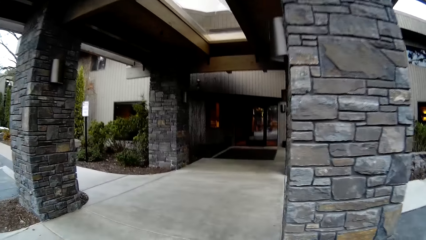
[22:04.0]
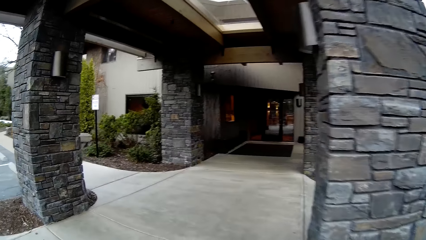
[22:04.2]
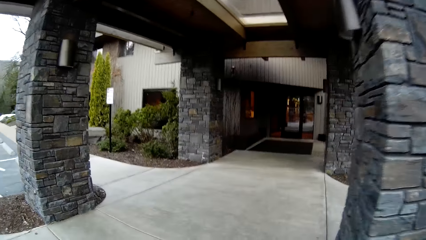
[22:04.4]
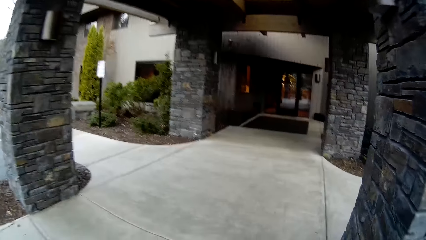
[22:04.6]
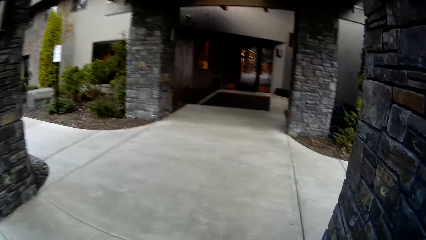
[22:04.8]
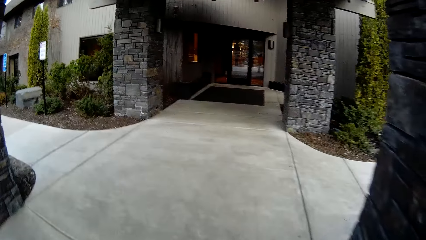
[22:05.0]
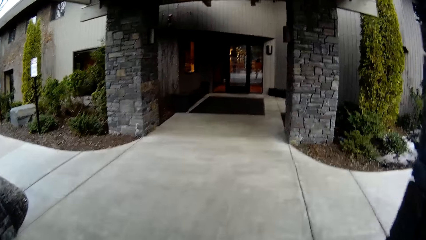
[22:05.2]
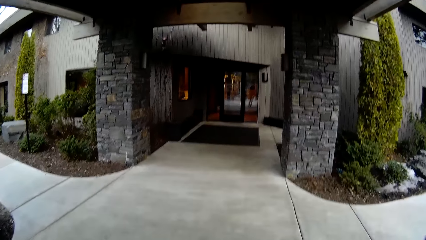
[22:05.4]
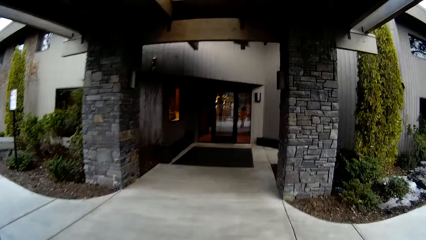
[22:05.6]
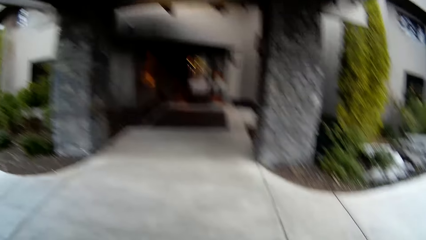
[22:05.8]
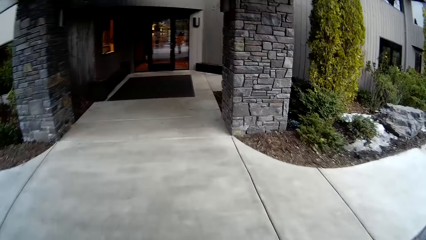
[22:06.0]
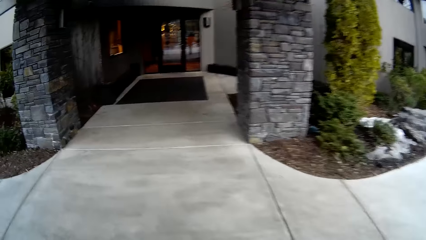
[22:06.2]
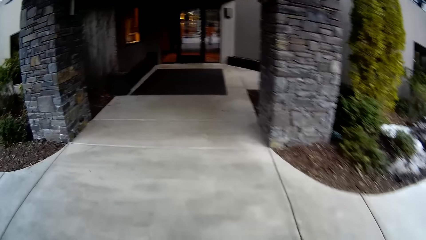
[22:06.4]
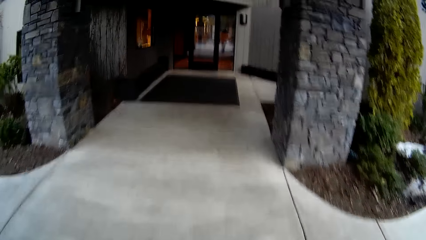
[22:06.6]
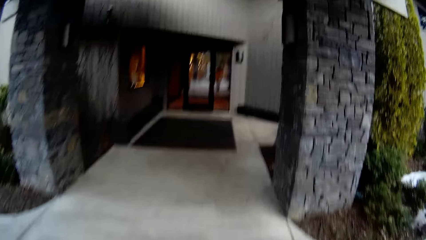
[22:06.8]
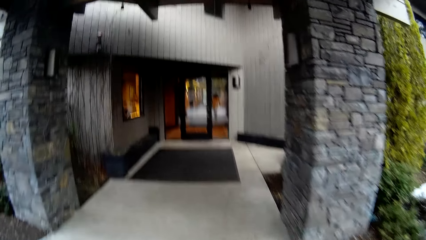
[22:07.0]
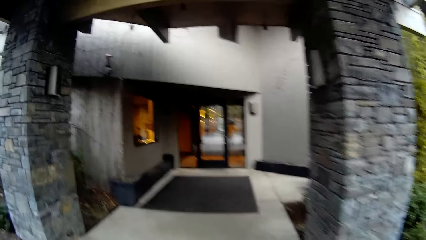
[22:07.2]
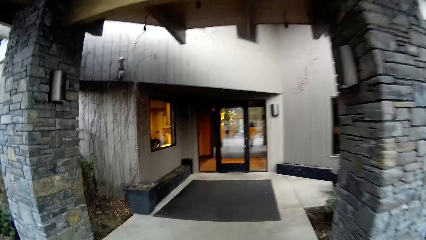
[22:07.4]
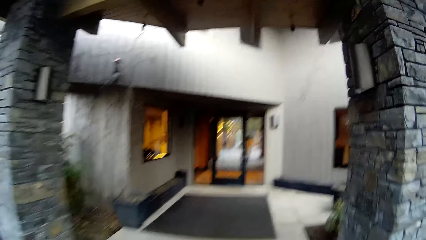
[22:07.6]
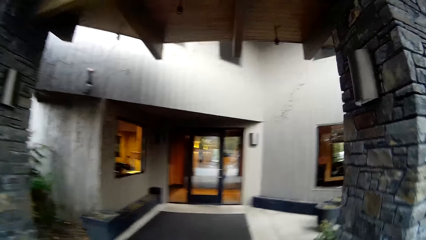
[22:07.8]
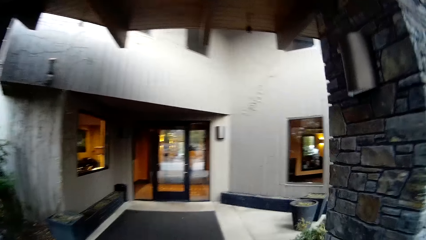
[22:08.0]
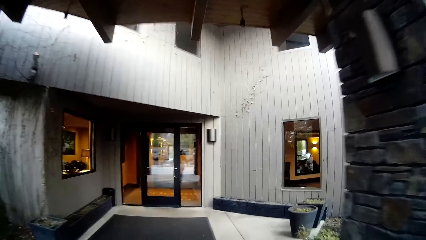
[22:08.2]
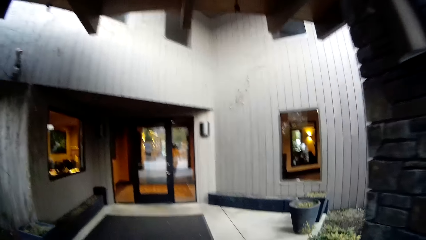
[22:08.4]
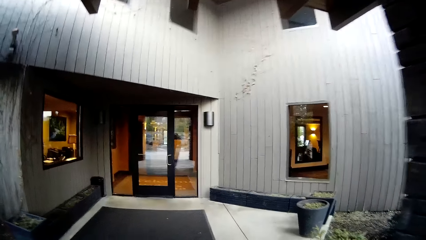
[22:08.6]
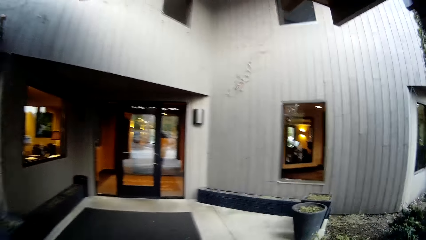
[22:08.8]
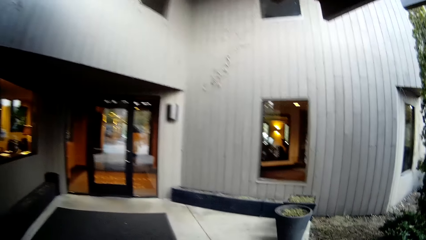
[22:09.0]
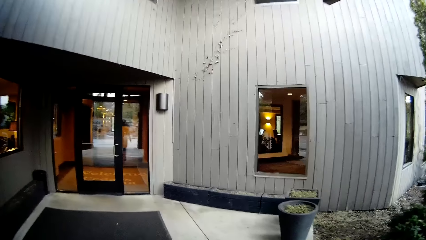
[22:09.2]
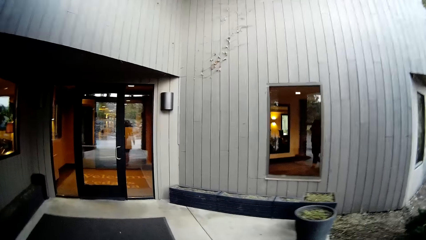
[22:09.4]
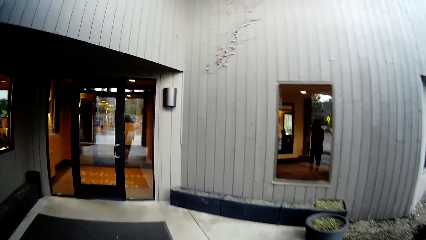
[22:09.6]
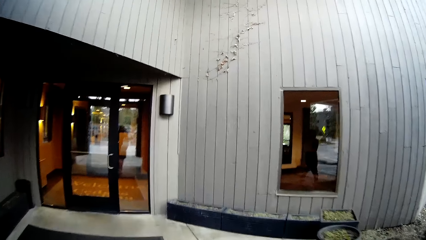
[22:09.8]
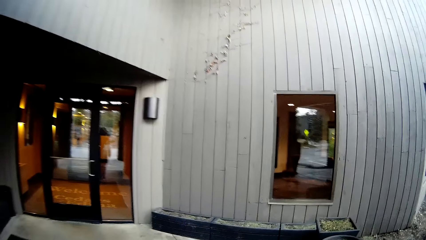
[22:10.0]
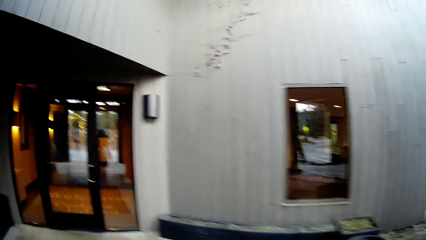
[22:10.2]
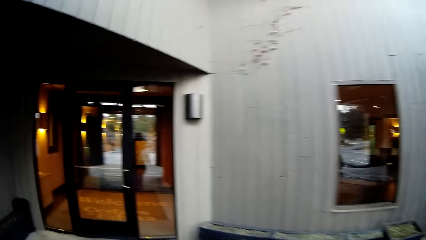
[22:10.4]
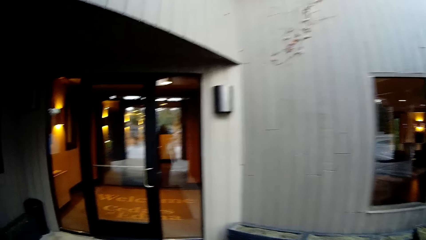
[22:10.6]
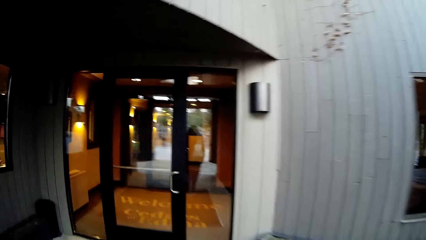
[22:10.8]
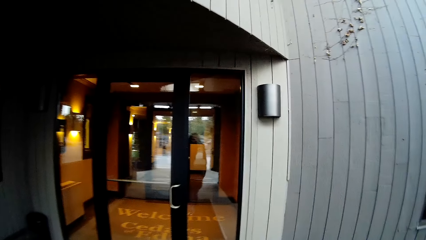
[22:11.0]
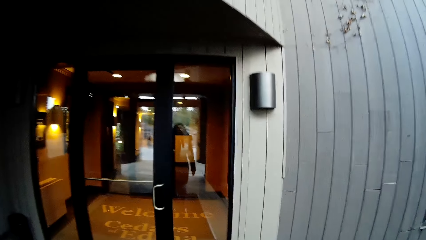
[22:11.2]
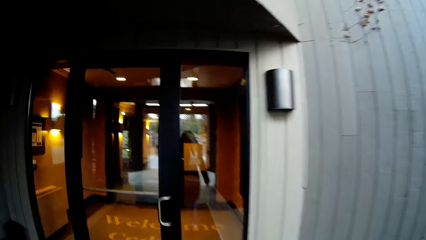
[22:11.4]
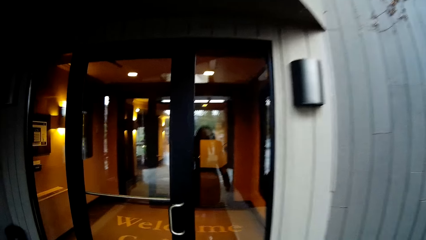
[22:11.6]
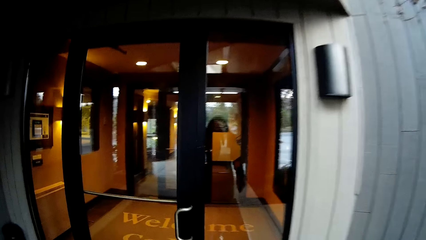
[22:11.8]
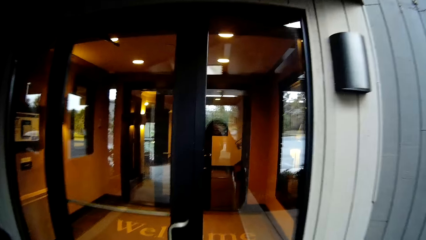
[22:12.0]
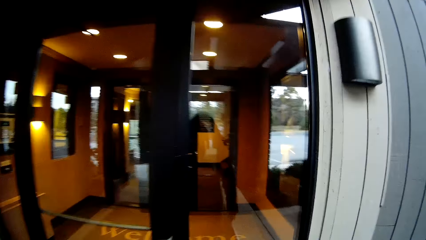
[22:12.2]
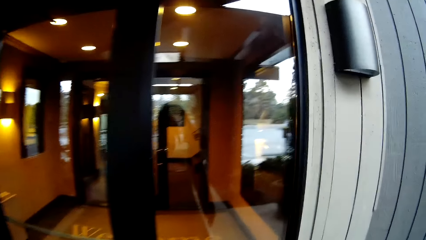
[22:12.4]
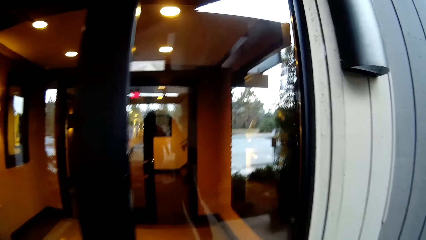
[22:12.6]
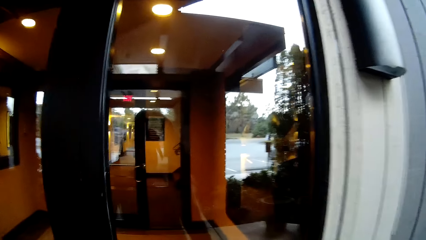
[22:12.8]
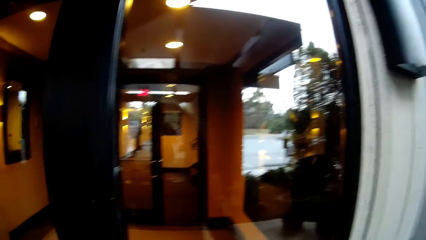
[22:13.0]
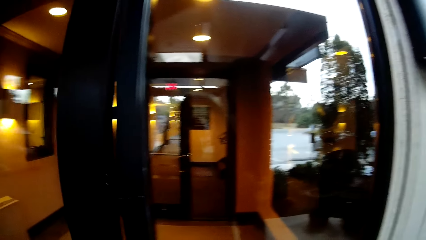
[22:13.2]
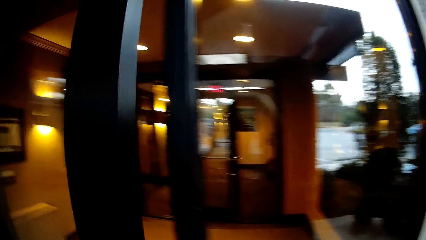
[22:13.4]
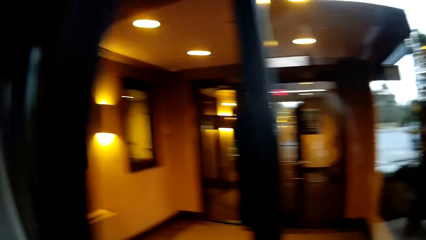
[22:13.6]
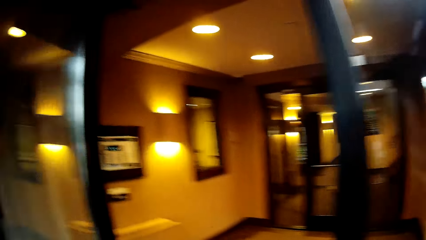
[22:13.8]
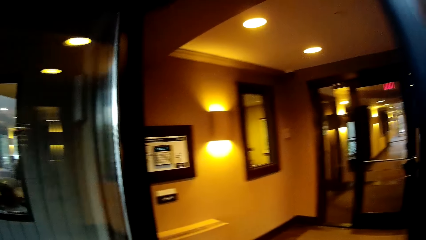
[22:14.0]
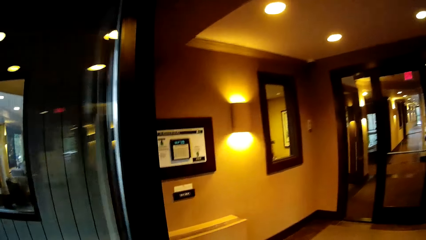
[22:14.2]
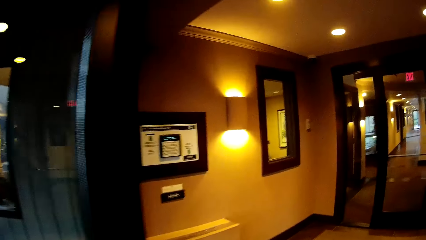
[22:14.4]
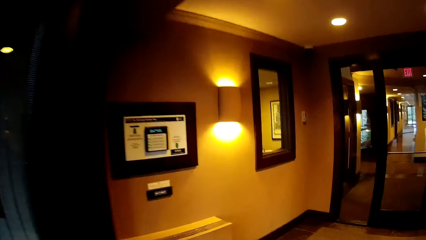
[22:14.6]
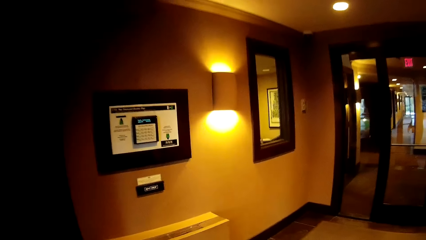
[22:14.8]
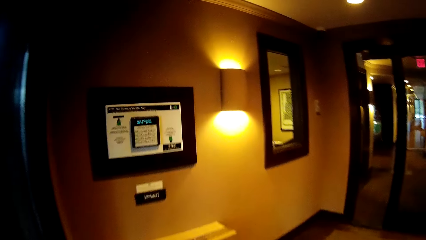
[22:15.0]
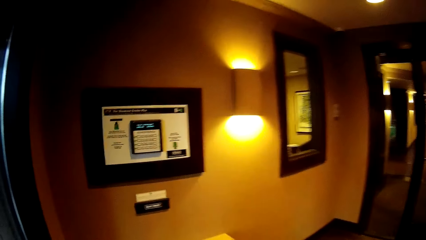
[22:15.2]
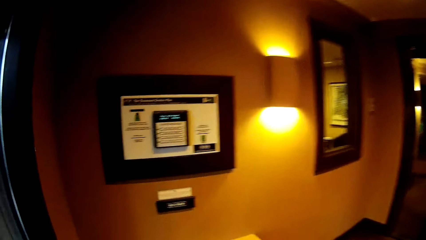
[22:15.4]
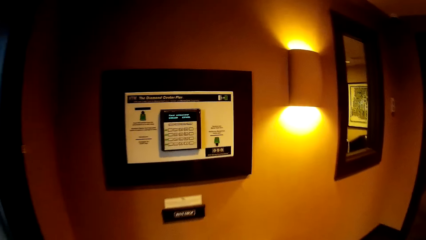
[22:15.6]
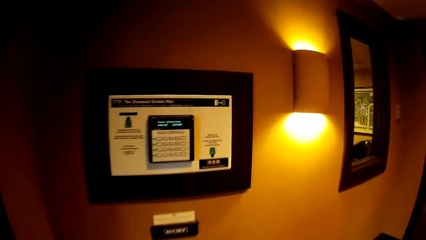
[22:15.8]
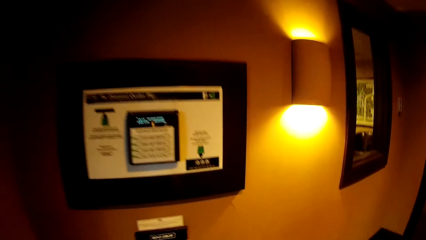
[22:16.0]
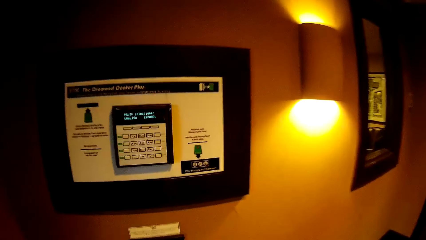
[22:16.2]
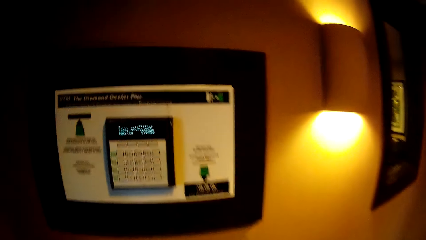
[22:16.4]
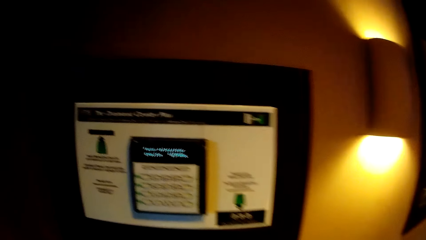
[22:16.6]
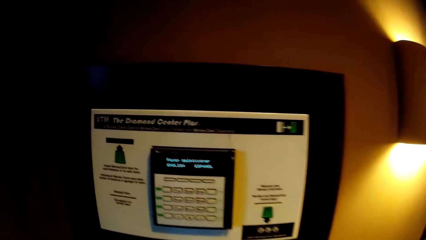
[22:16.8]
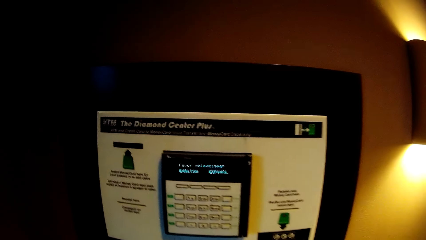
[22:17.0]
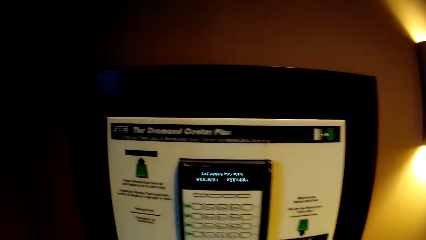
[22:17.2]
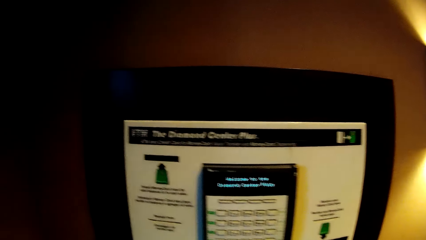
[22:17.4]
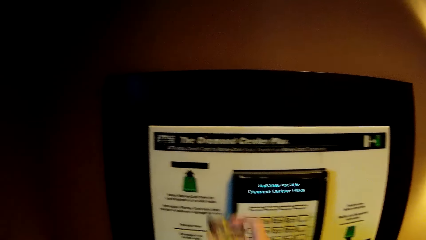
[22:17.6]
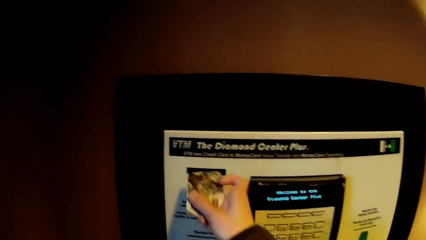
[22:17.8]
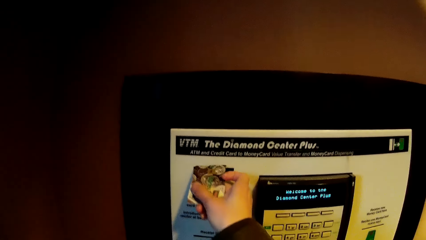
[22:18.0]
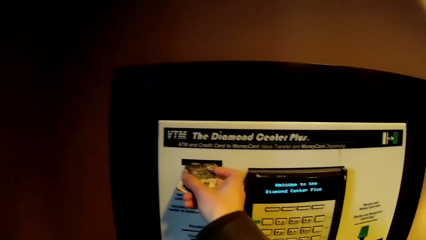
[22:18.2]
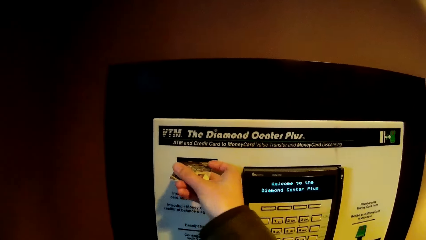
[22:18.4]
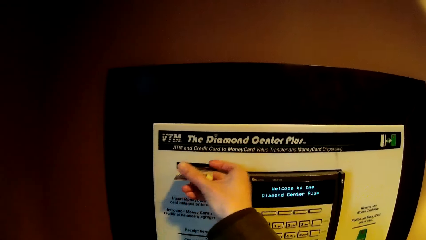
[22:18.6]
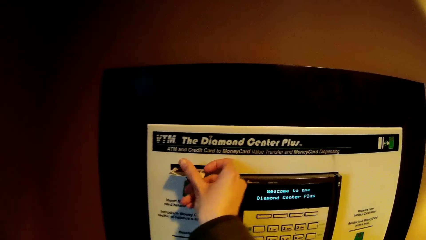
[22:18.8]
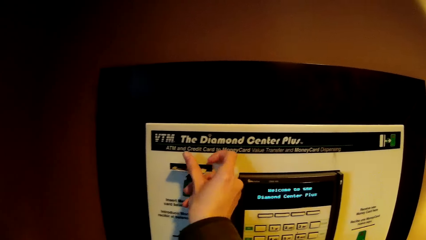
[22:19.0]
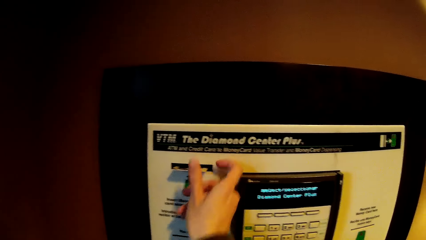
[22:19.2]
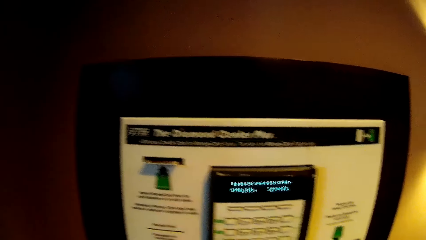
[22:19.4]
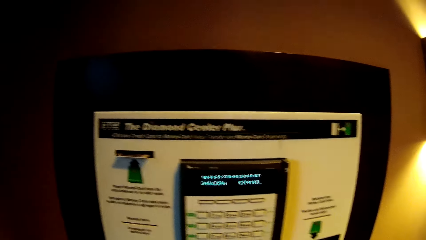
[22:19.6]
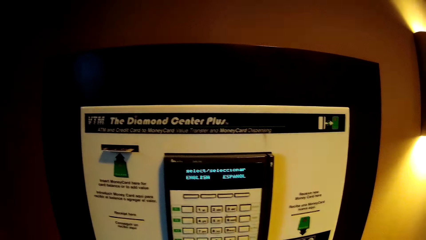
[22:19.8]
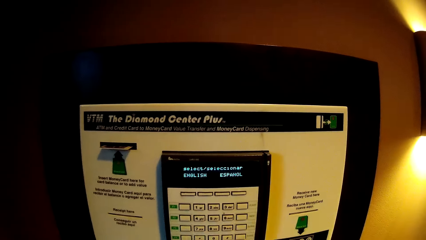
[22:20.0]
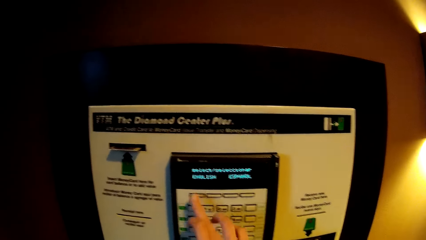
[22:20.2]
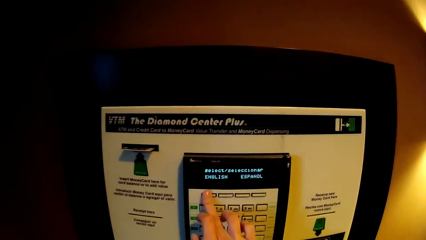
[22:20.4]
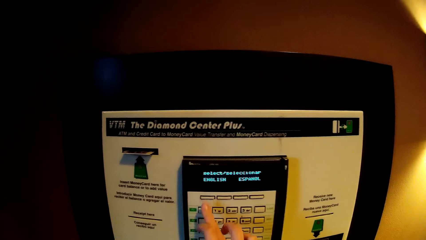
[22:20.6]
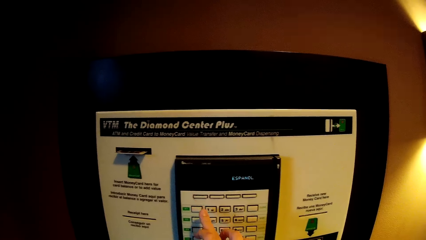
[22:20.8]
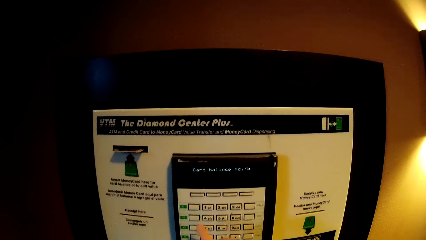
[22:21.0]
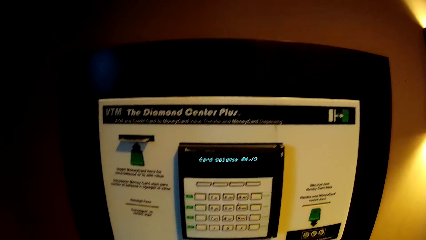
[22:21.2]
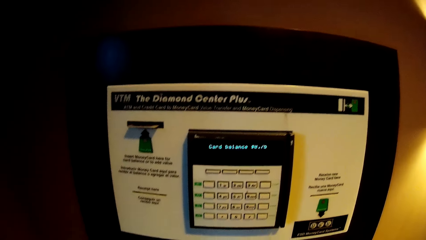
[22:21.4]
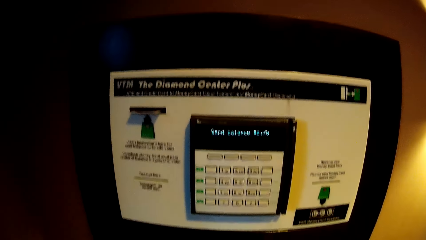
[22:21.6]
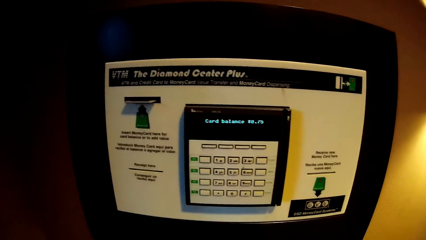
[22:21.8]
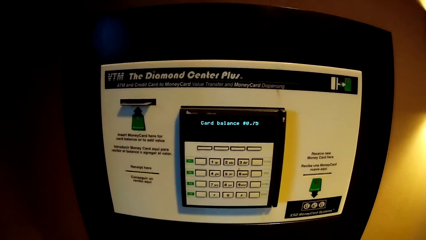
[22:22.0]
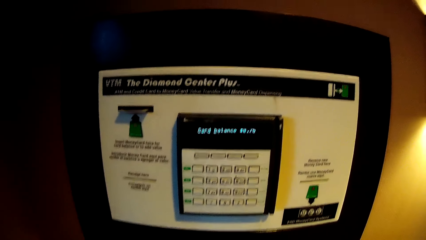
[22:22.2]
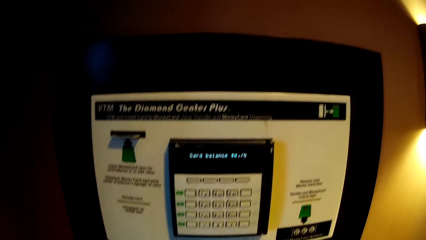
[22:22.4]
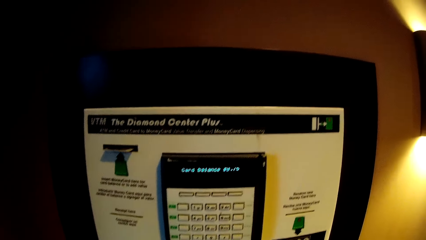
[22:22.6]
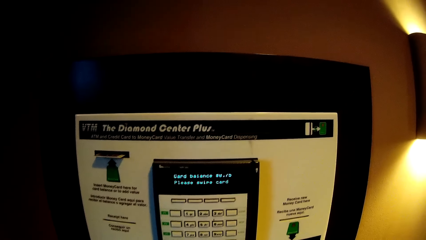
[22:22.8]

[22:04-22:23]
The camera wearer walks. He opens a door with his left hand. He walks into a building. He slots a card into an ATM with his right hand. He operates the ATM with his right hand. He presses the machine button.
